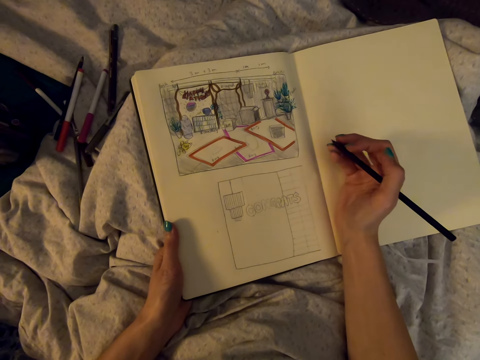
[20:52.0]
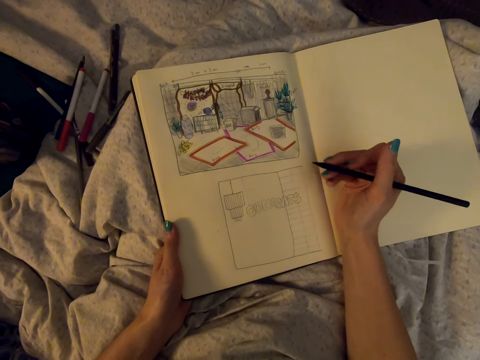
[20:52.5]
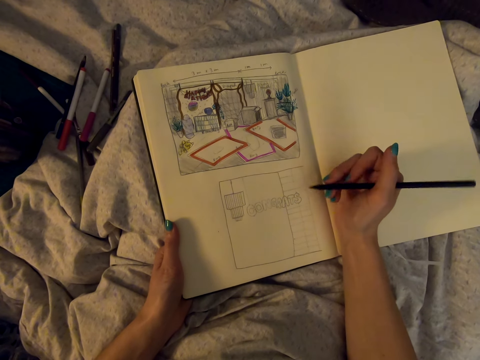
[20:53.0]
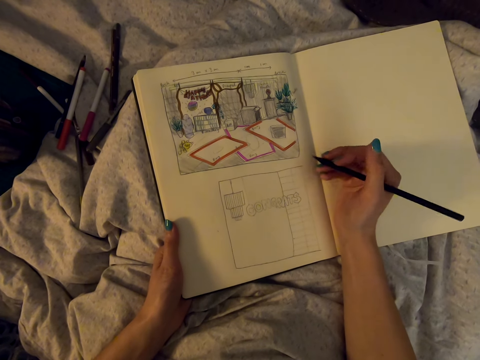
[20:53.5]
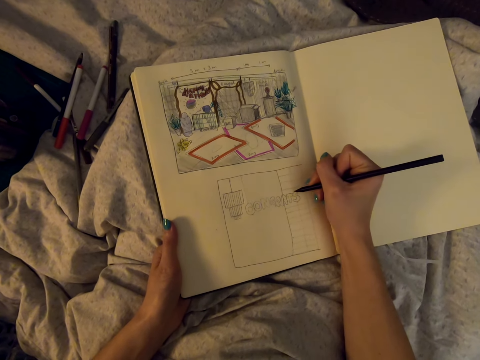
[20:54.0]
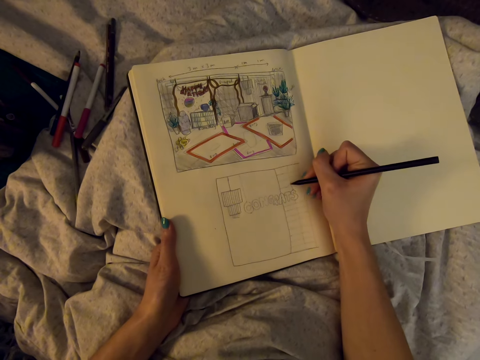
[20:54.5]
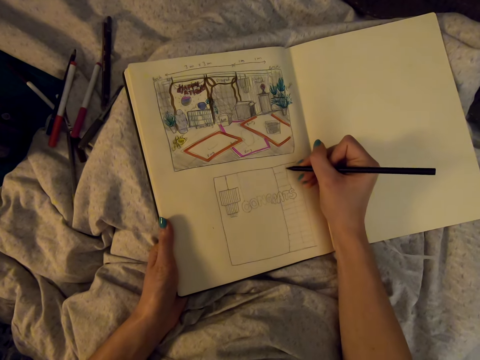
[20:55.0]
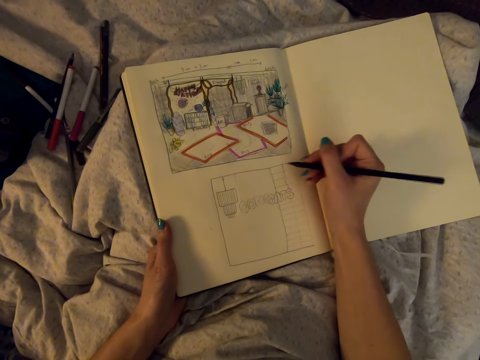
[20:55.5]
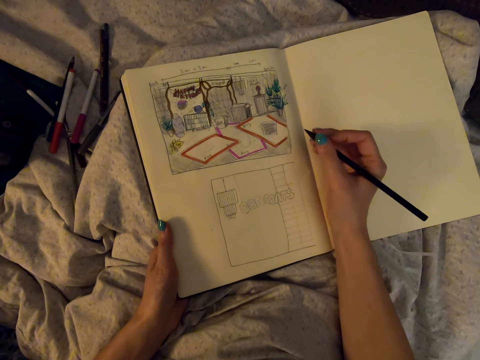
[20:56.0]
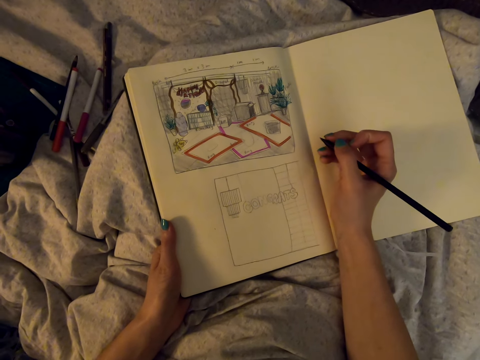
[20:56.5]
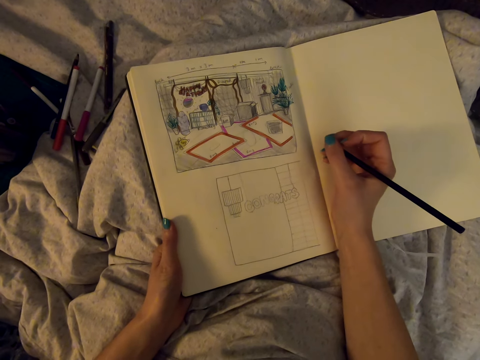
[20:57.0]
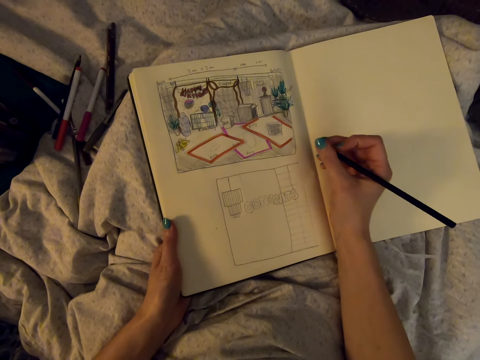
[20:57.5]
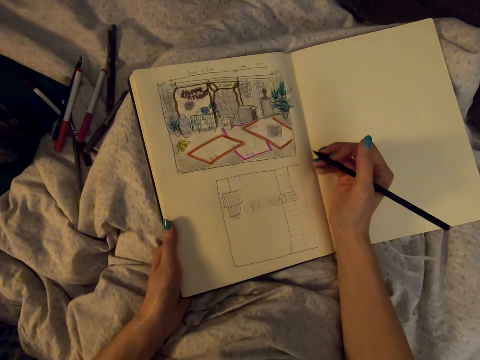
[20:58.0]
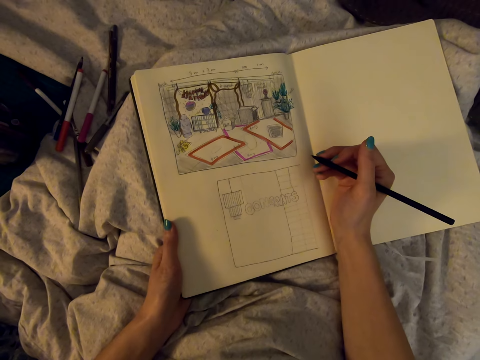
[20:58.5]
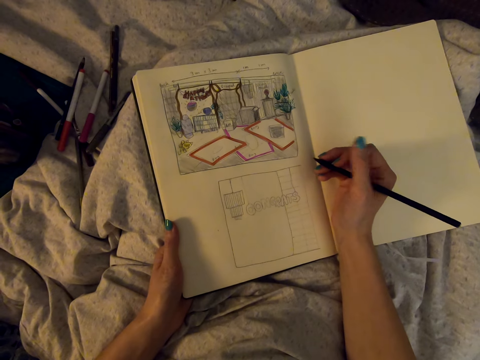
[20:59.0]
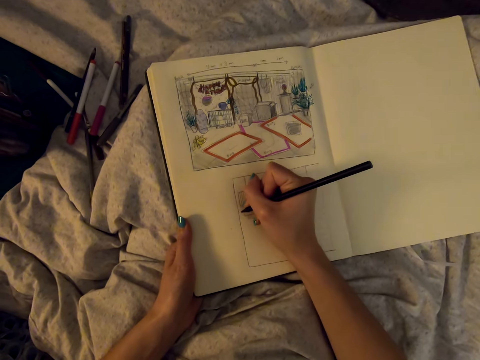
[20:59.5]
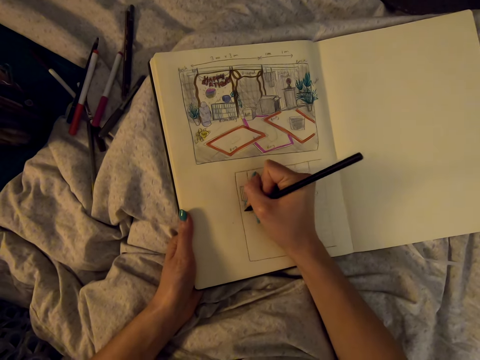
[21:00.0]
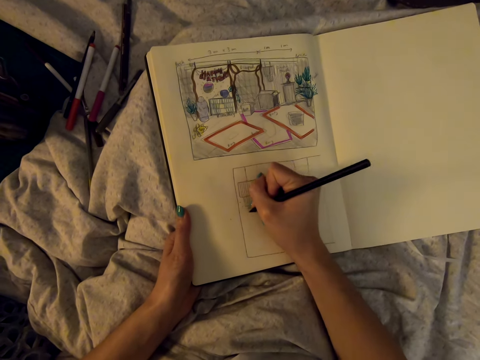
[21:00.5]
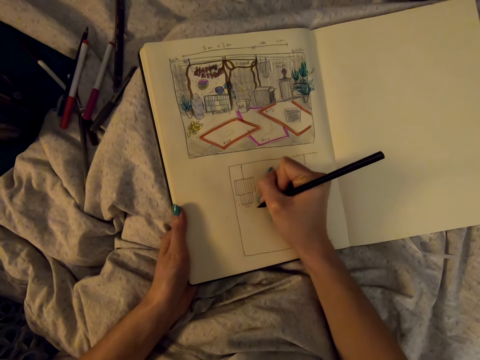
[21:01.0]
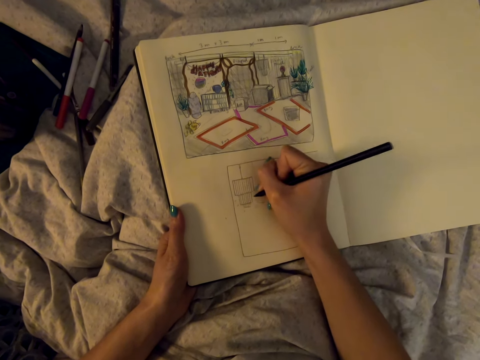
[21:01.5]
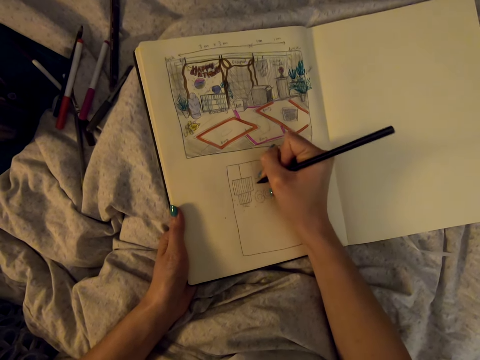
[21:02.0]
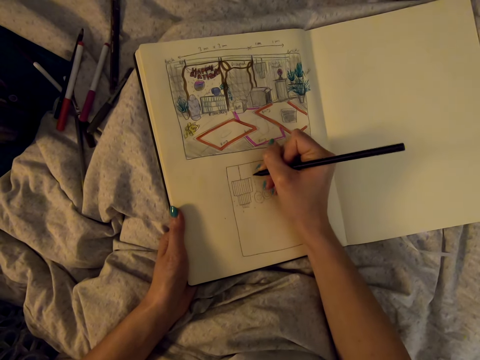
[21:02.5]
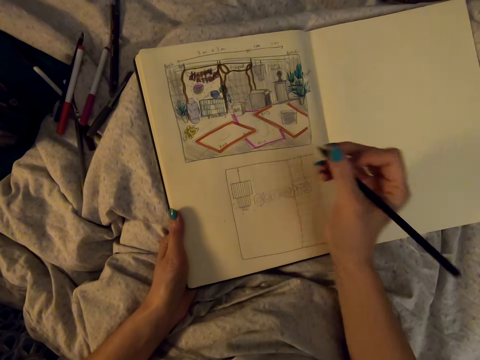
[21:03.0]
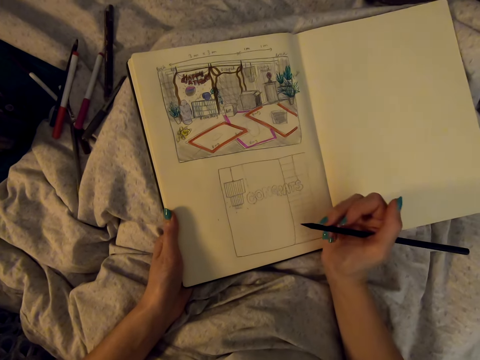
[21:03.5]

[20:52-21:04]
The camera wearer draws with a pencil.

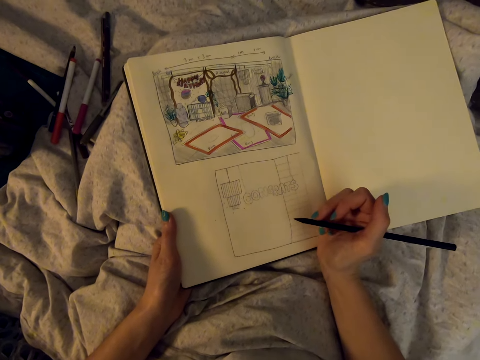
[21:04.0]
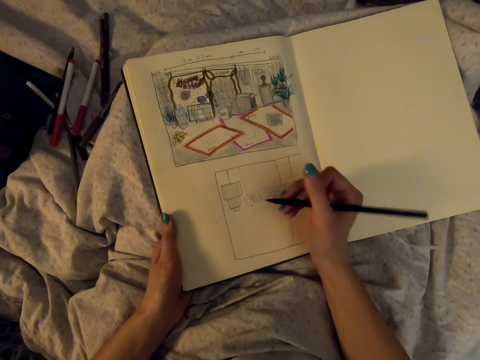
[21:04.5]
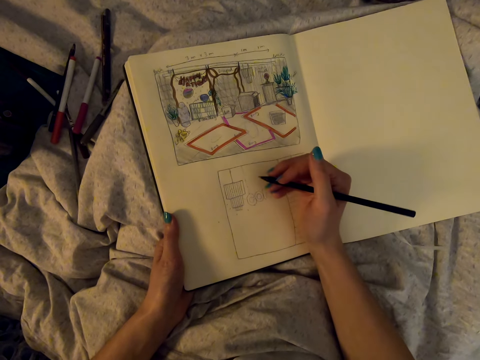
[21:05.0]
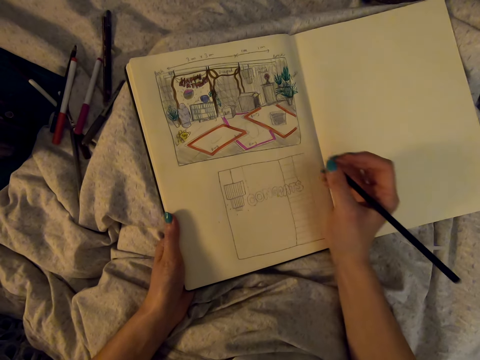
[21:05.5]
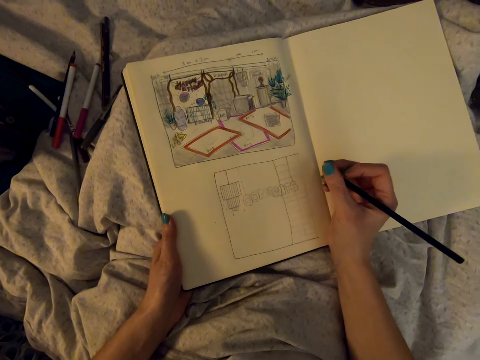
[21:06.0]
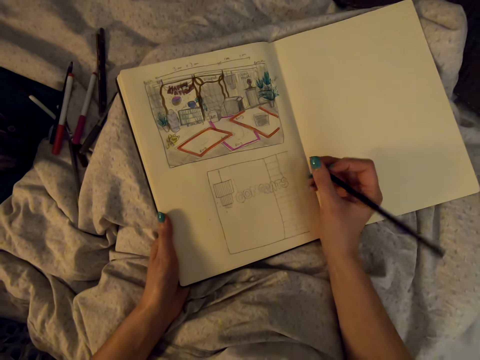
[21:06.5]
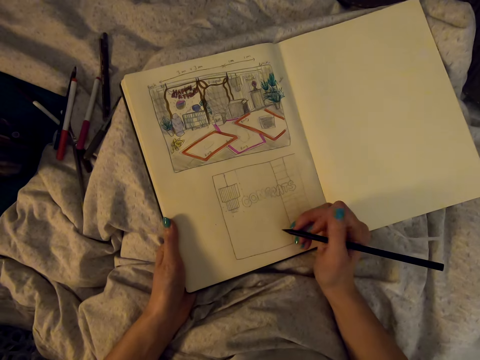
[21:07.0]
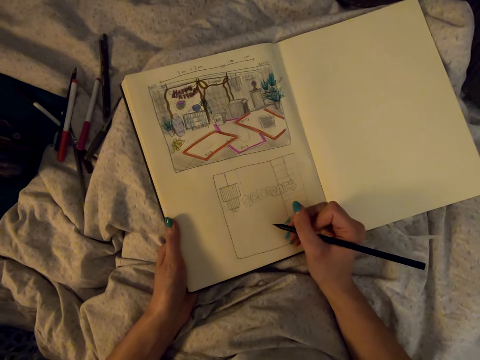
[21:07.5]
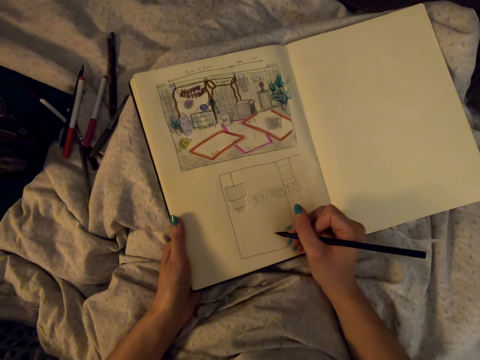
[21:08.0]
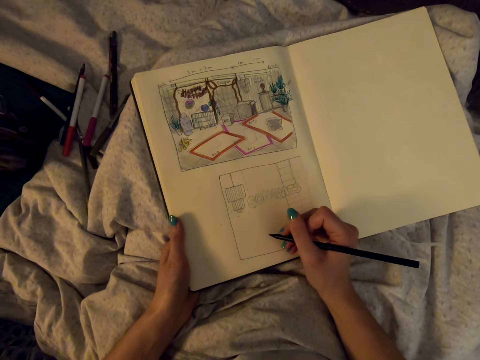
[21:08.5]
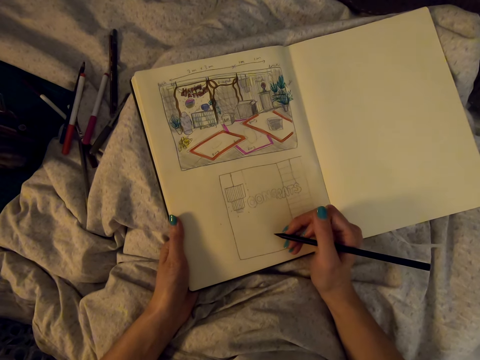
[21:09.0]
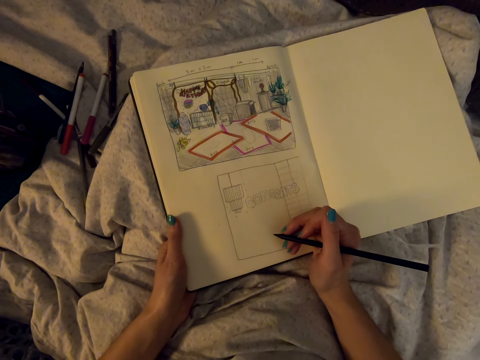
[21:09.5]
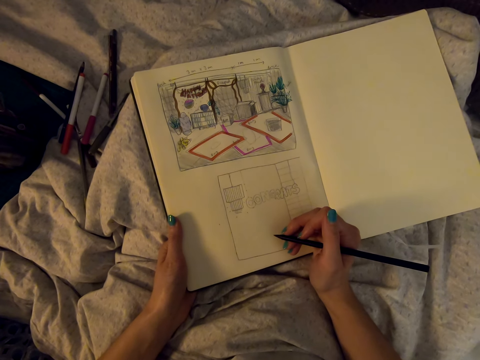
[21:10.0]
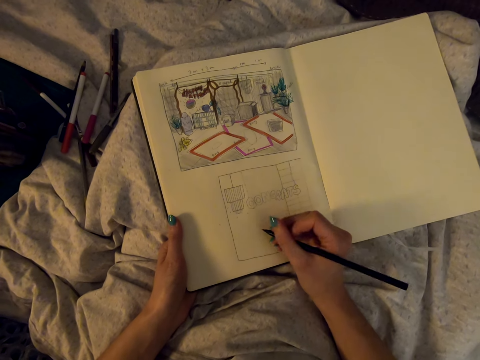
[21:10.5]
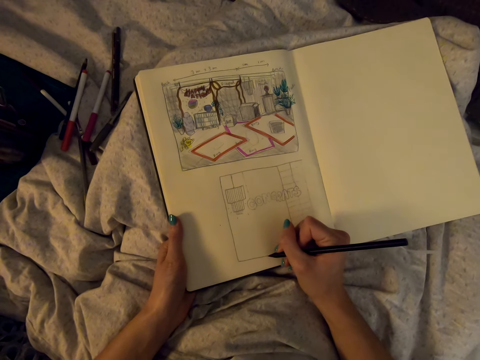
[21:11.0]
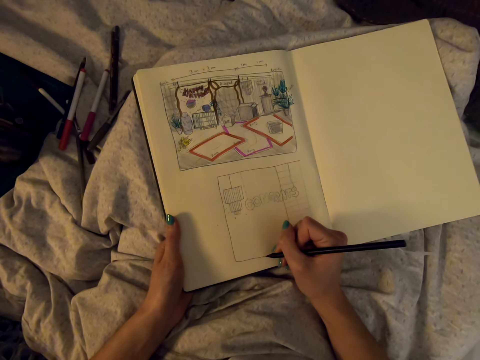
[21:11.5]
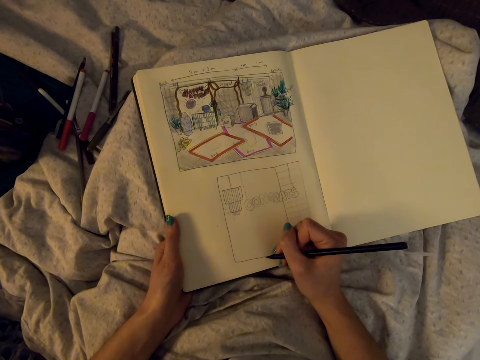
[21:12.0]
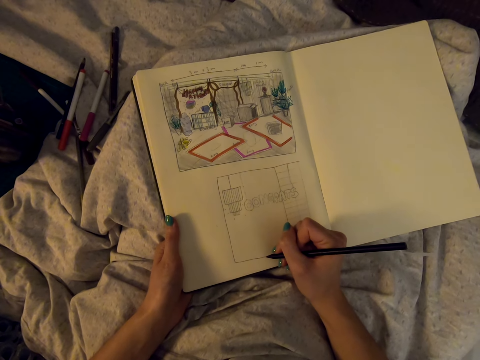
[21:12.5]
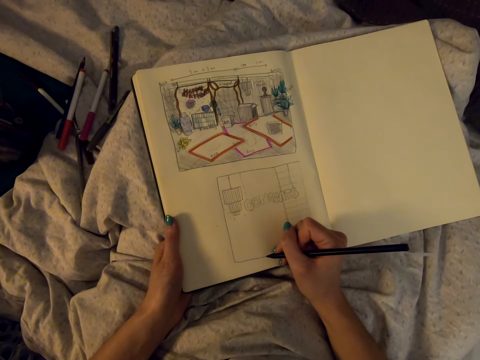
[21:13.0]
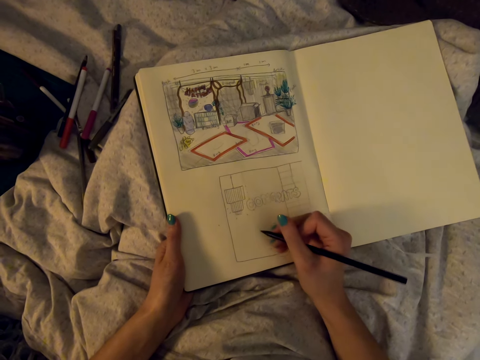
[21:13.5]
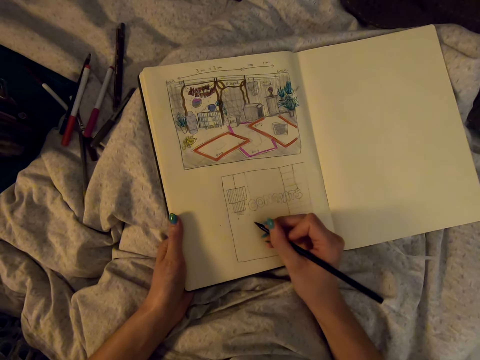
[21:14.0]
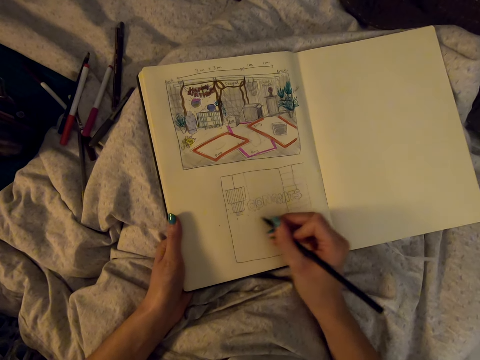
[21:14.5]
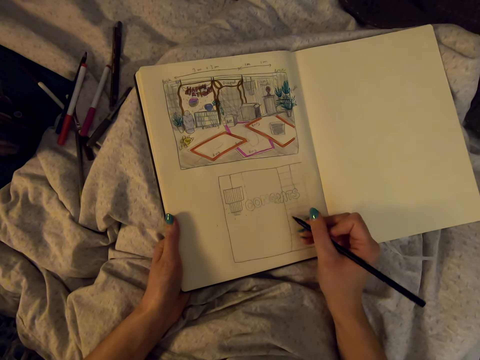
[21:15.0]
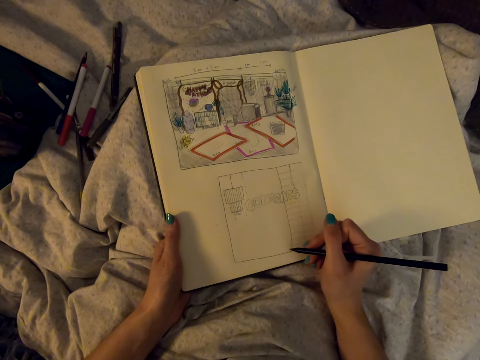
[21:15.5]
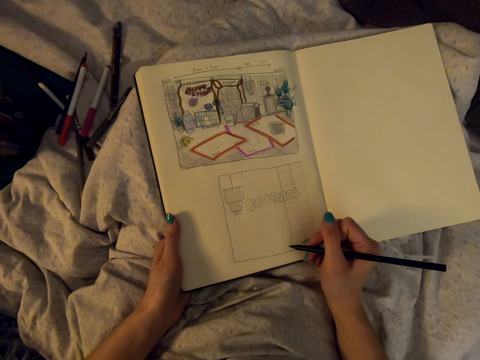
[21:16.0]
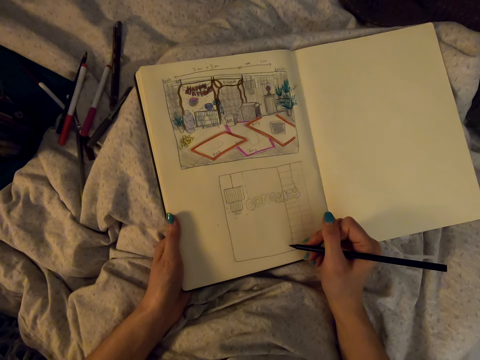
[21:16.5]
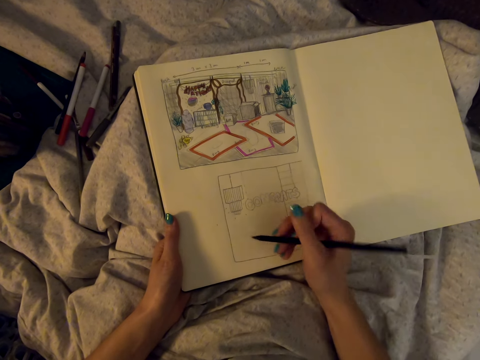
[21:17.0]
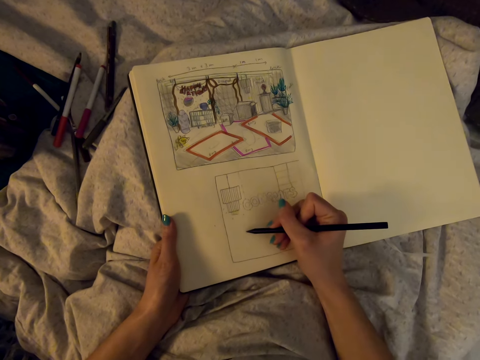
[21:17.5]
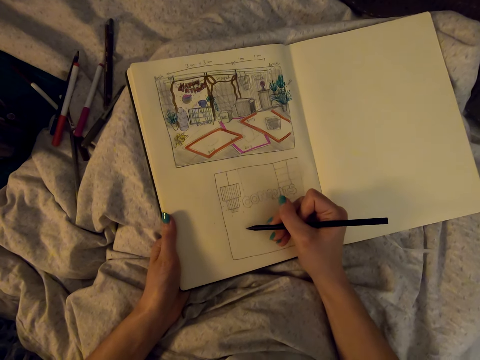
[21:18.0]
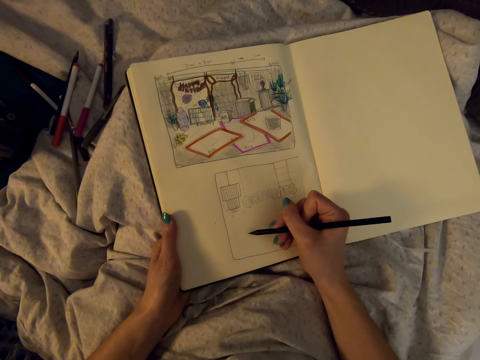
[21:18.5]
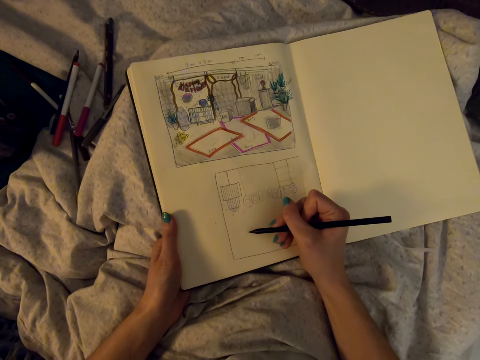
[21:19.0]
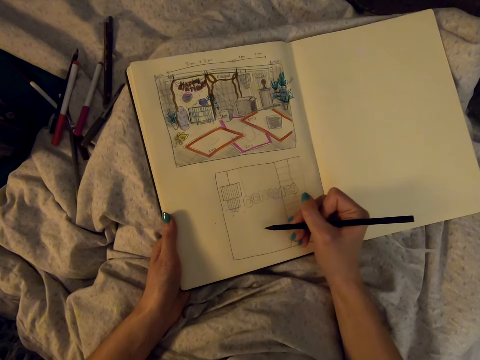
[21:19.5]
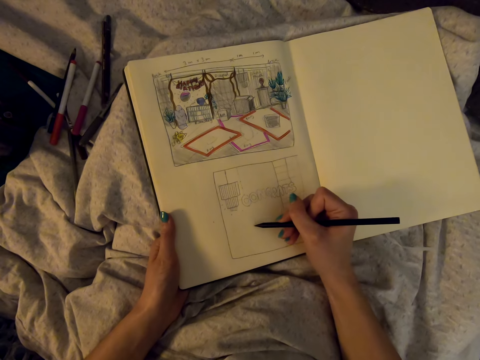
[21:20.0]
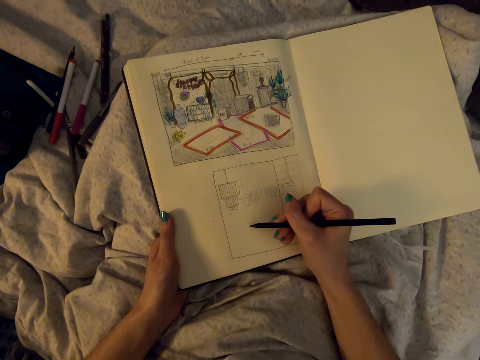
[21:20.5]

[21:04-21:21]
The camera wearer checks the drawing.
